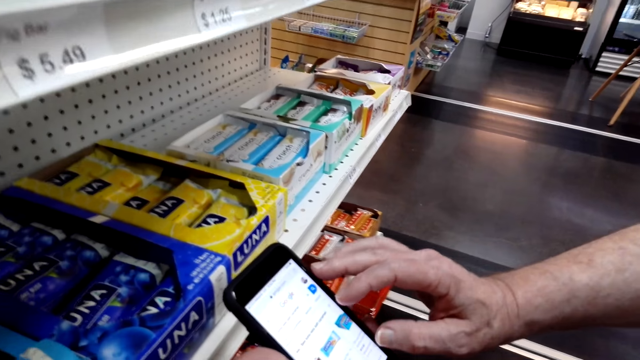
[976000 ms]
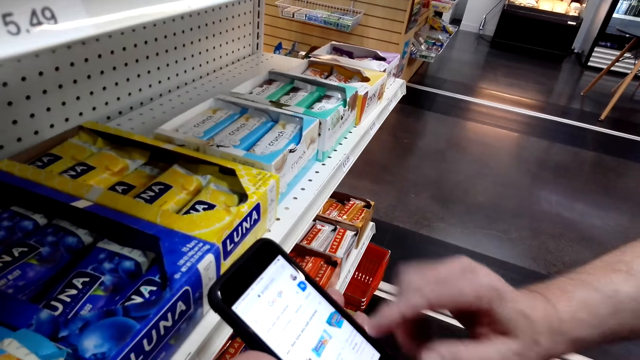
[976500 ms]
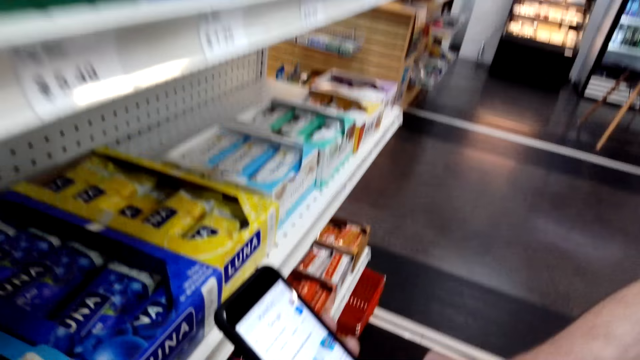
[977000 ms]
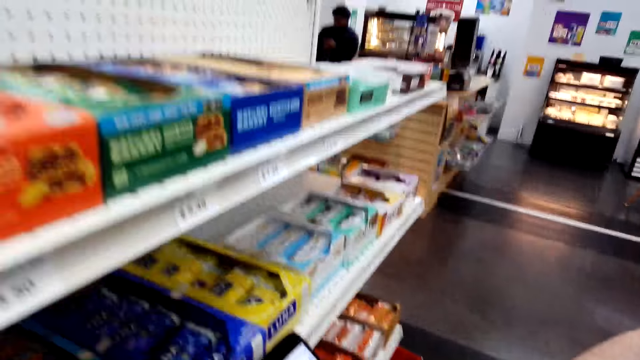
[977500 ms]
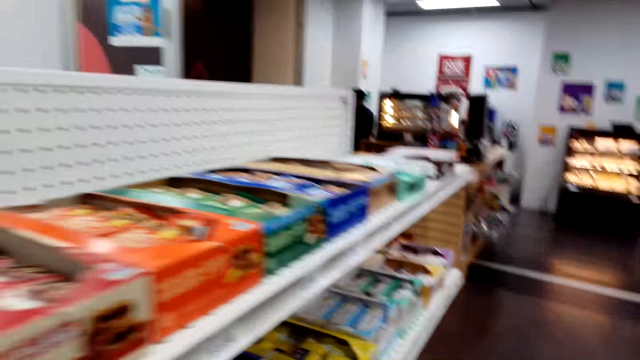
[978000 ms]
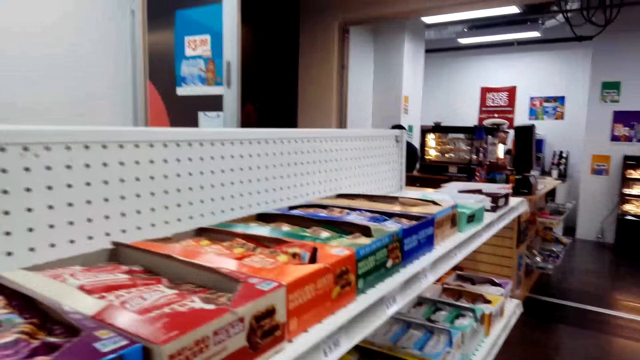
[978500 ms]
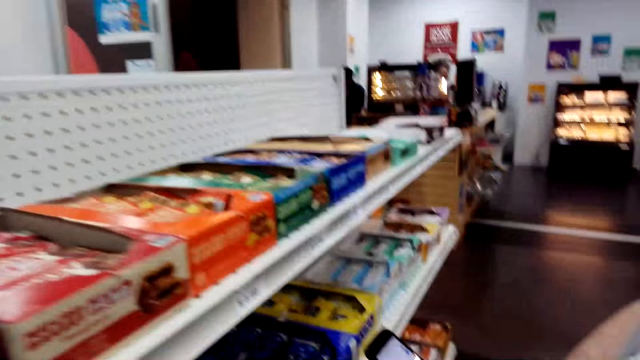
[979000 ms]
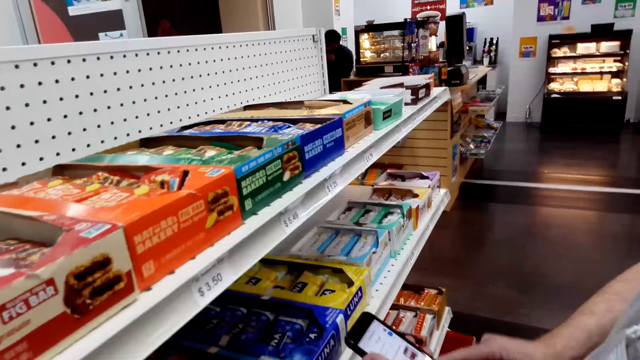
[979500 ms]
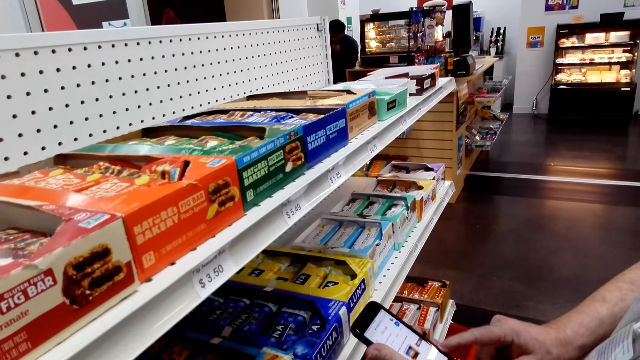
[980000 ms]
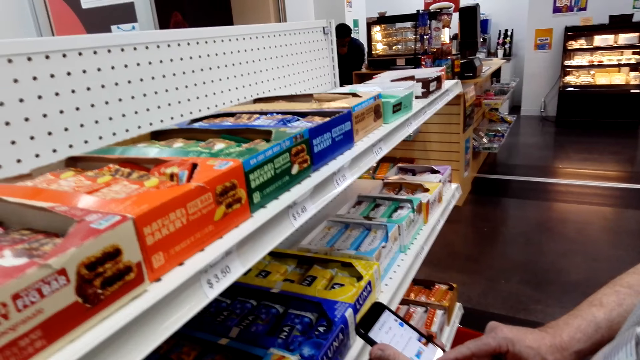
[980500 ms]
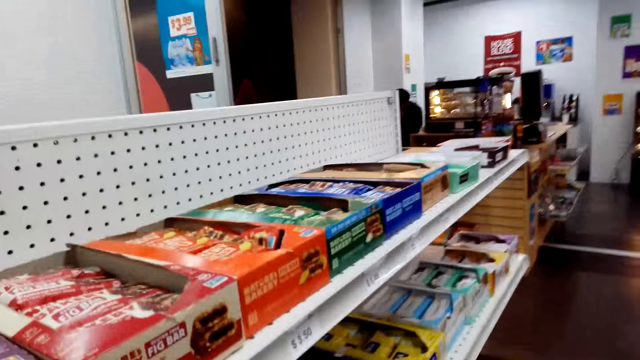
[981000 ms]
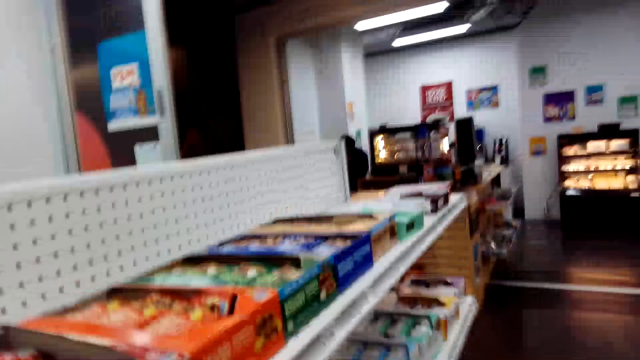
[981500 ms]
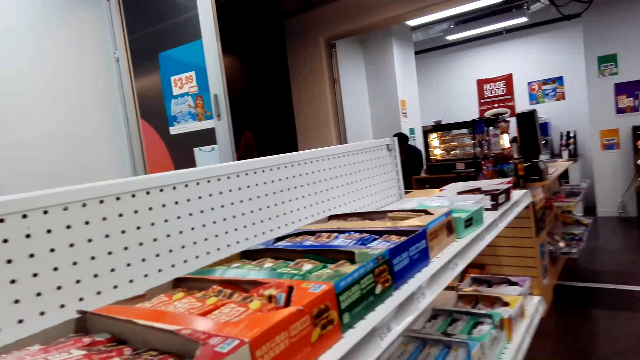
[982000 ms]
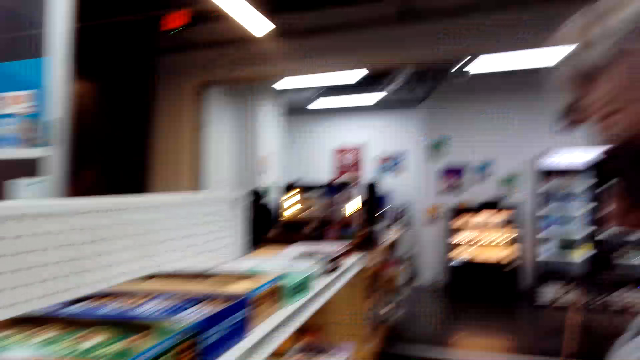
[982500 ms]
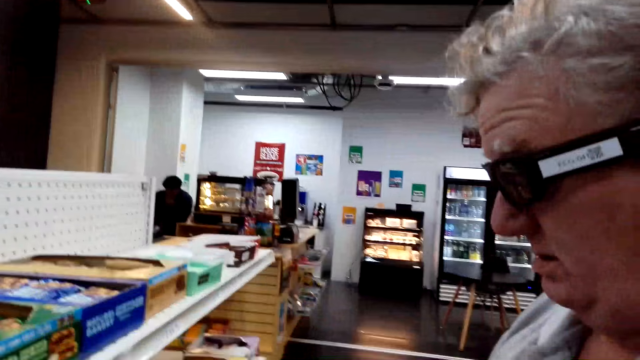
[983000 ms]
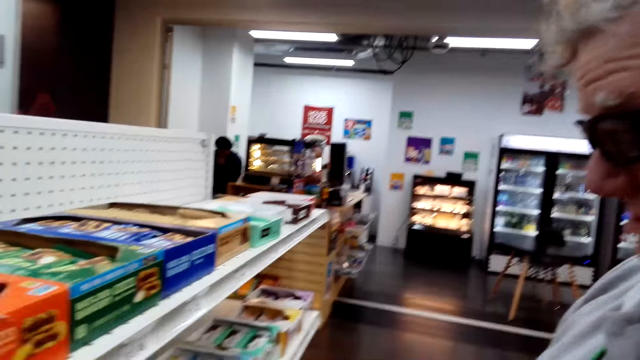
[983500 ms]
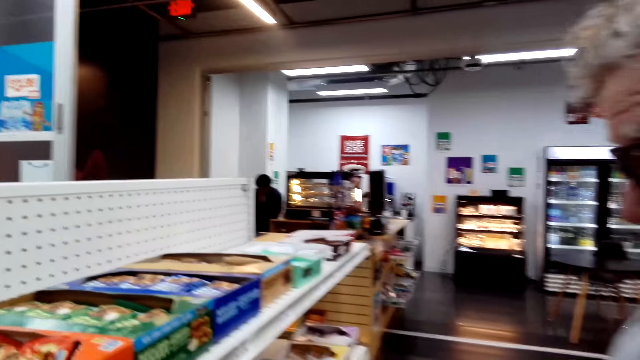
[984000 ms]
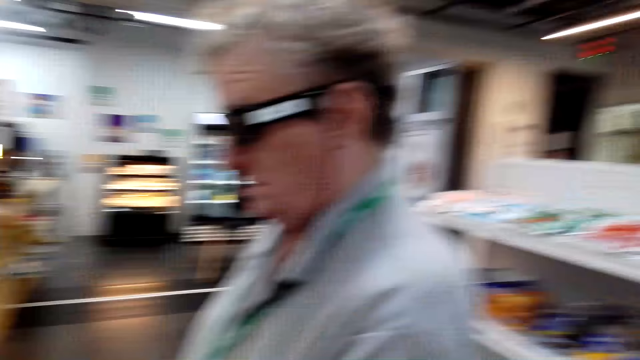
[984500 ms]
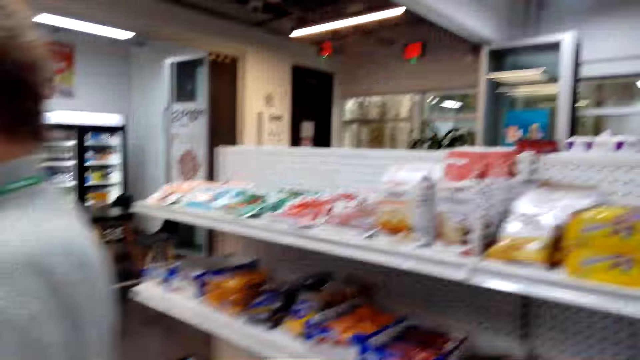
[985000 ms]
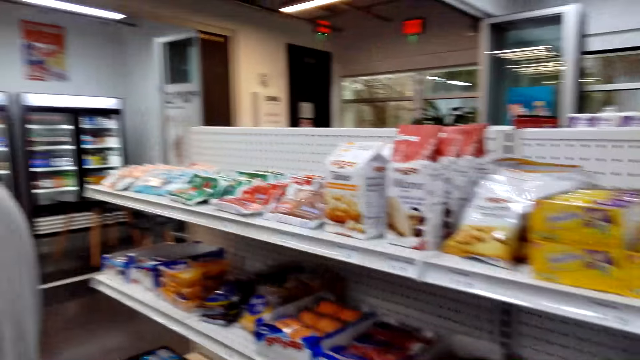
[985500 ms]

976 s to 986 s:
The camera wearer converses with a man. The man scrolls the phone. The camera wearer converses with the man.

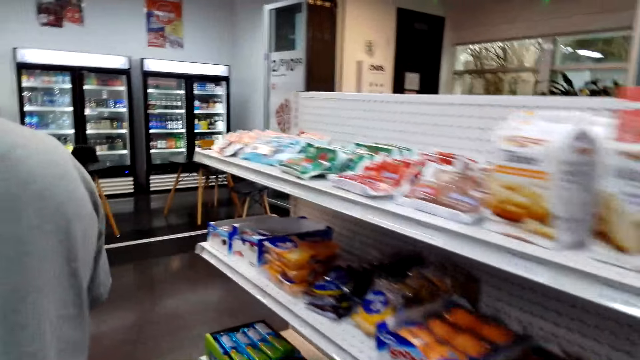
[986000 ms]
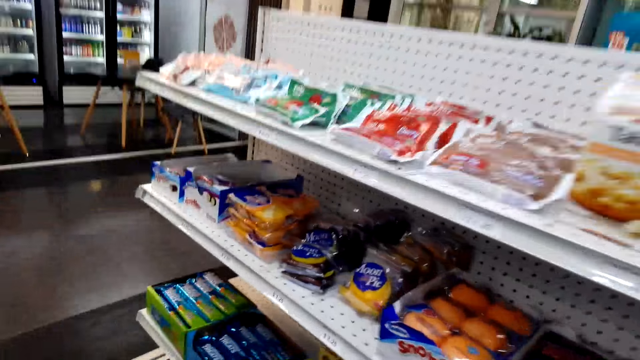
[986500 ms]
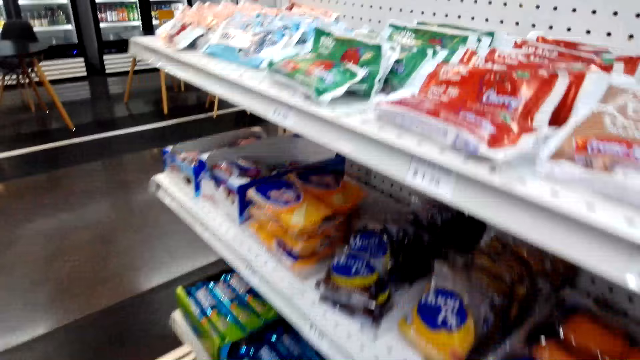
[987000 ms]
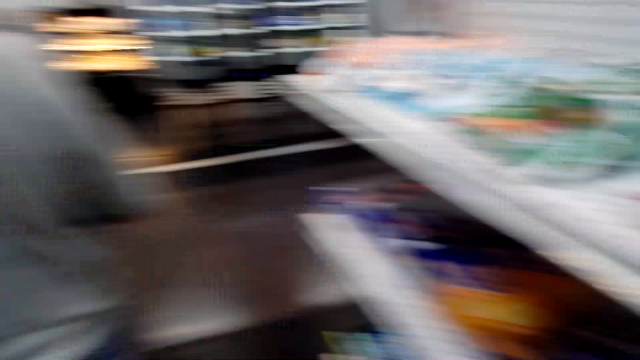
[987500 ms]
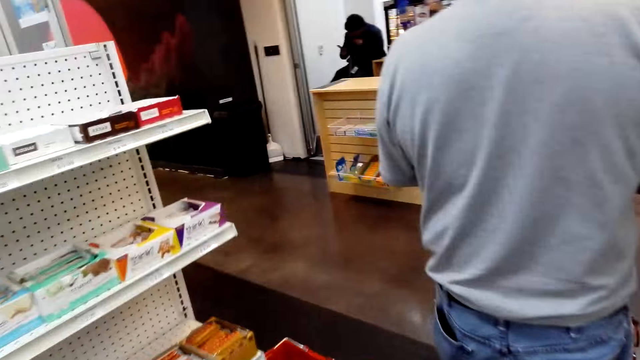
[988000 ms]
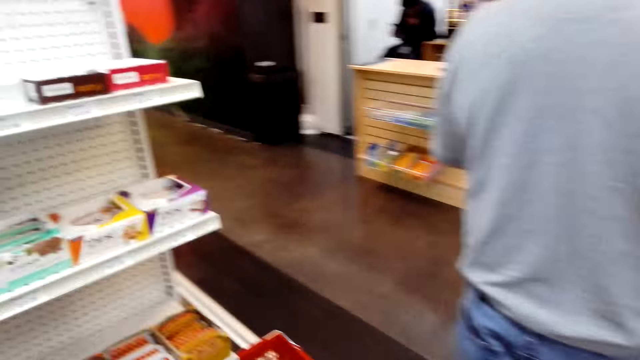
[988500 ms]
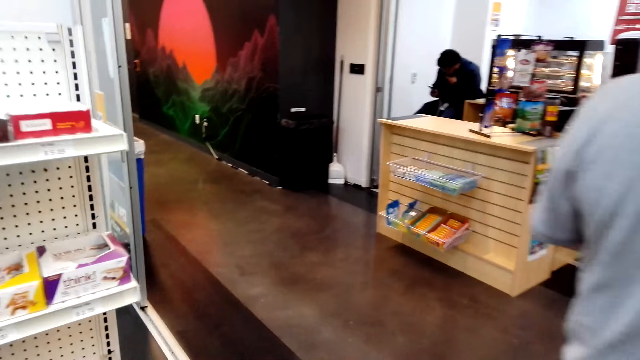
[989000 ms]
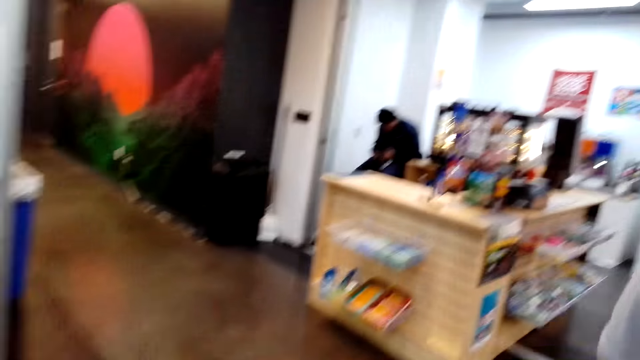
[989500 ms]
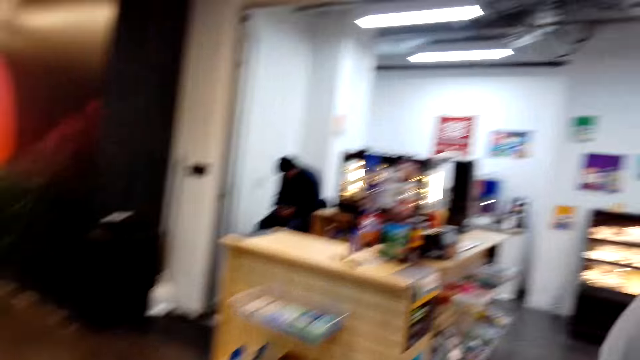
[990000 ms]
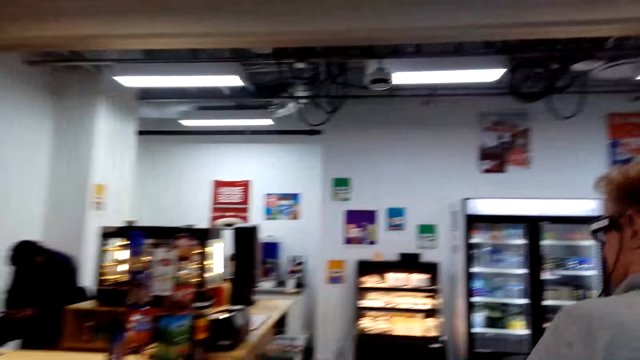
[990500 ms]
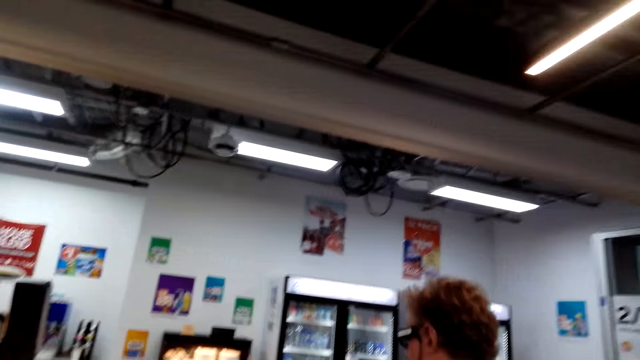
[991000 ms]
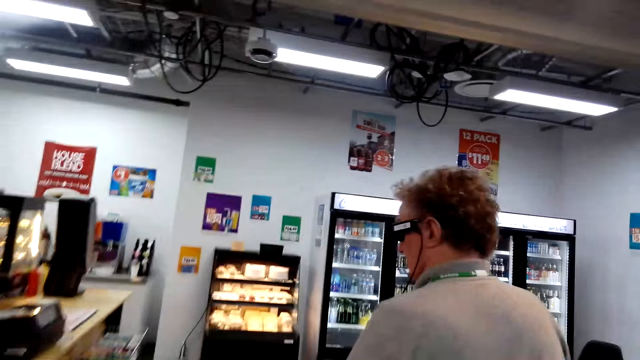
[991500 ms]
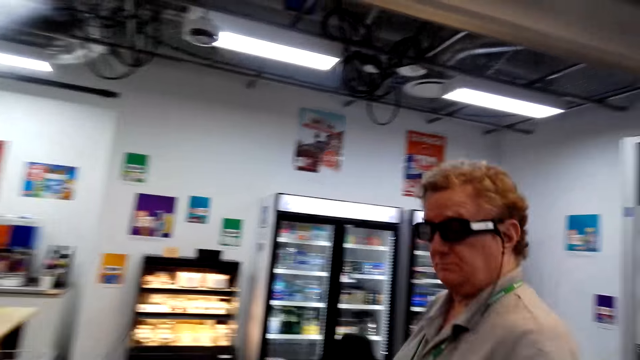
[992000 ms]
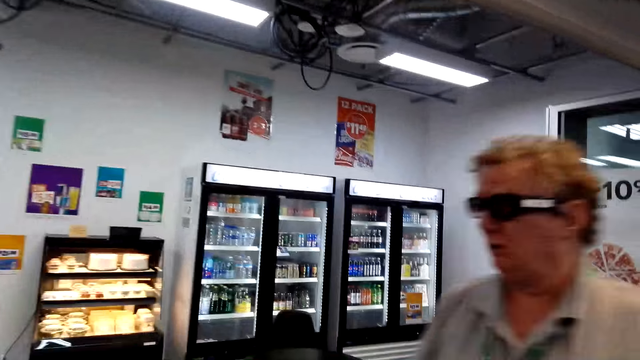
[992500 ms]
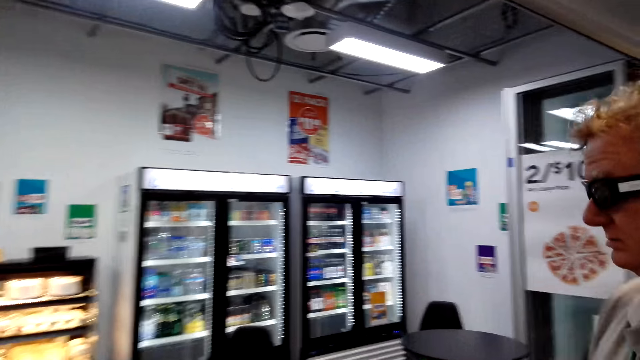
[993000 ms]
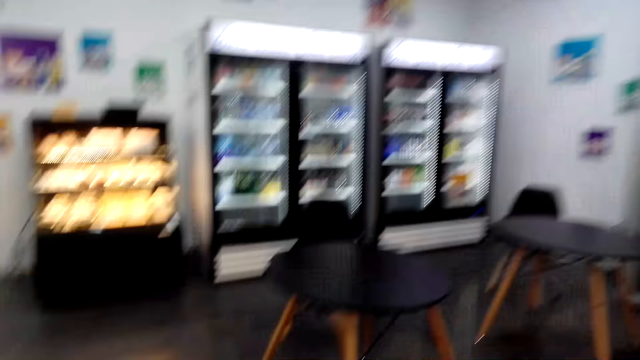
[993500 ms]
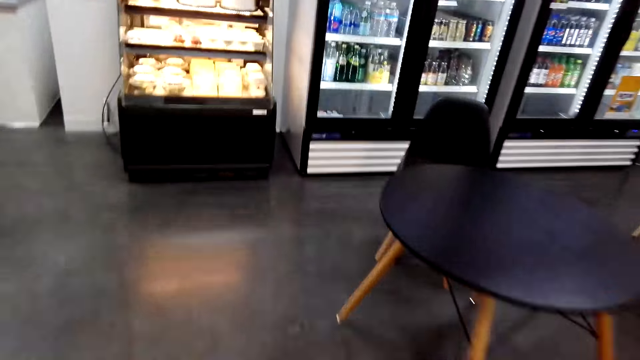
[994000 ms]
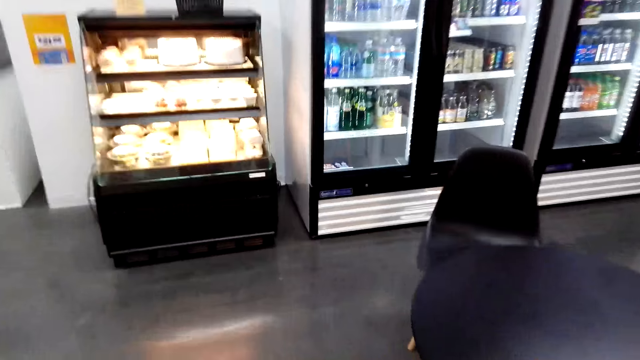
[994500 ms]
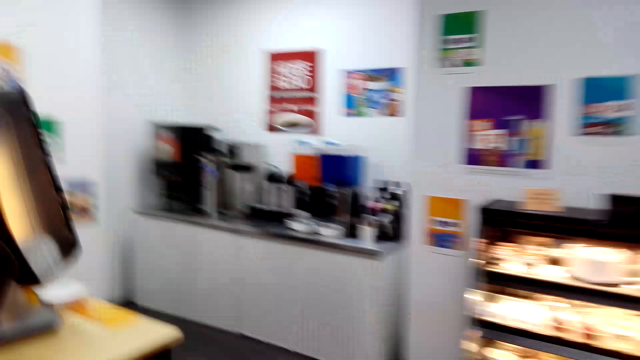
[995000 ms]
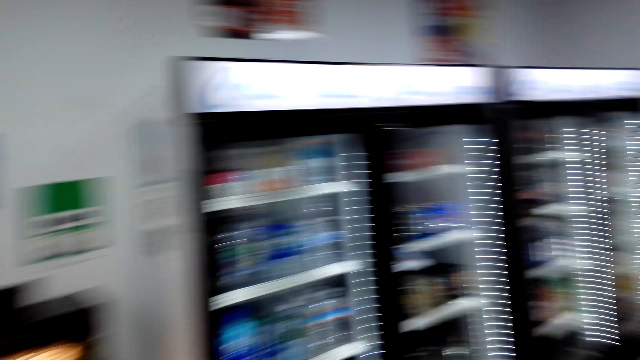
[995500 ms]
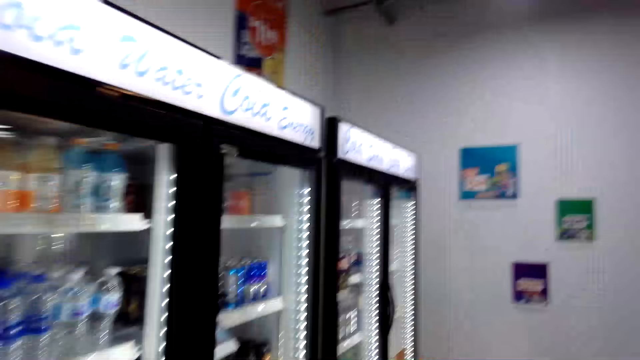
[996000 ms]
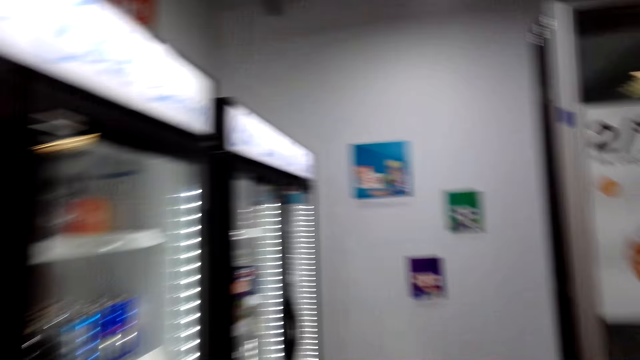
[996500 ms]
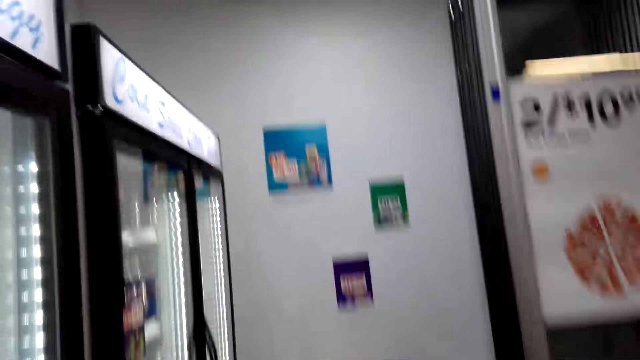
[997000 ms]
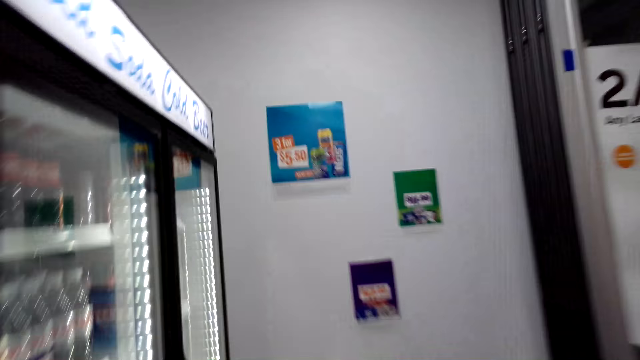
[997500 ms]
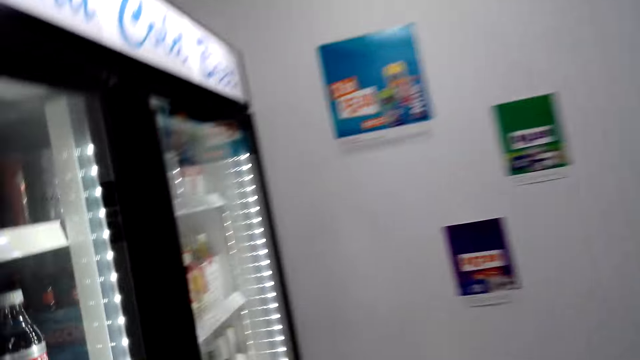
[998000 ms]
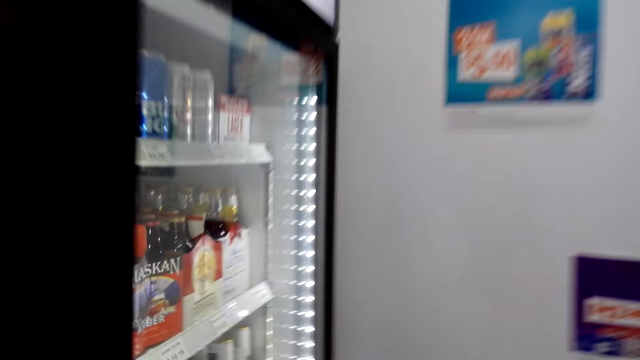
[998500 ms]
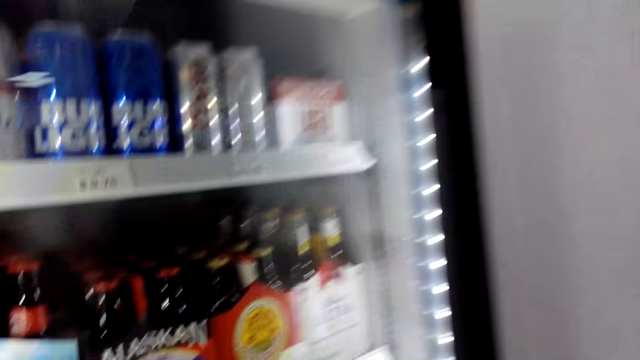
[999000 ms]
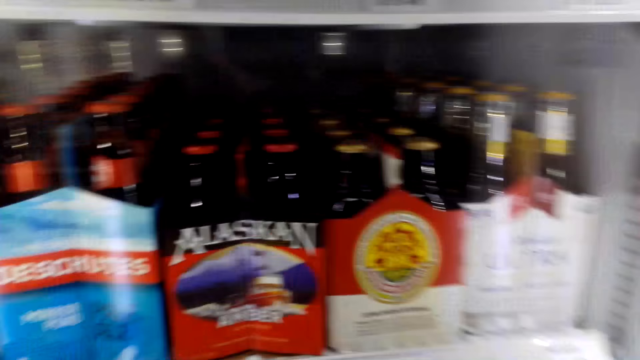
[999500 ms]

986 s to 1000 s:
A man walks around. The camera wearer walks while talking to the man. The camera wearer and the man look around.
